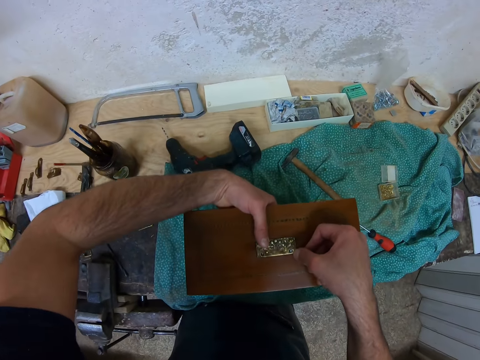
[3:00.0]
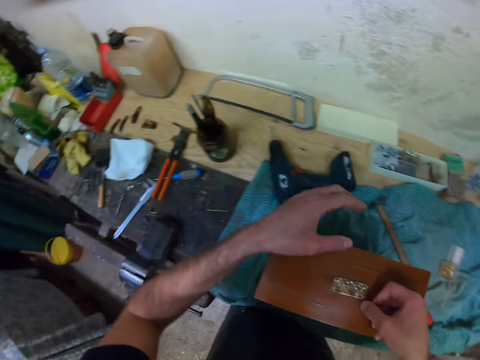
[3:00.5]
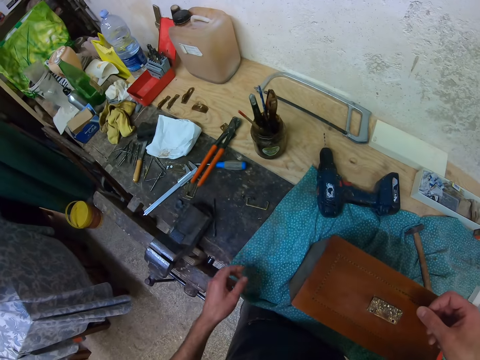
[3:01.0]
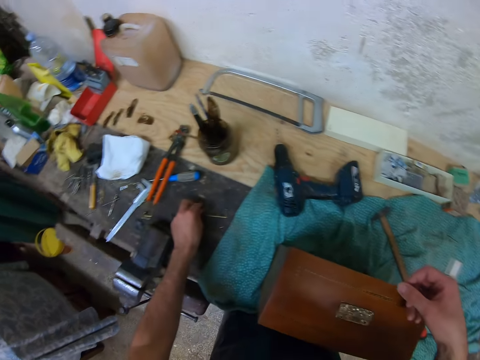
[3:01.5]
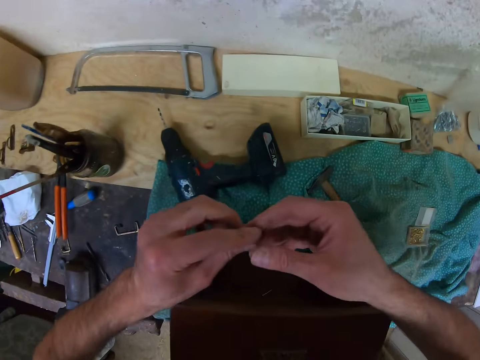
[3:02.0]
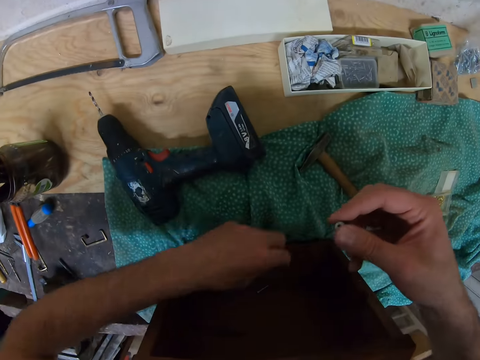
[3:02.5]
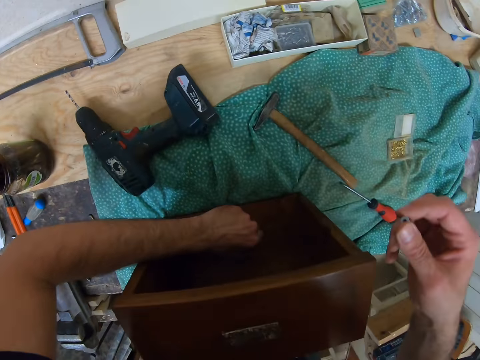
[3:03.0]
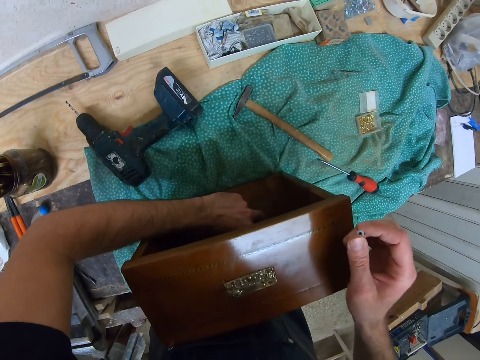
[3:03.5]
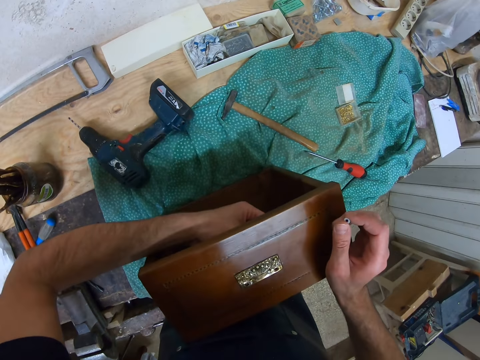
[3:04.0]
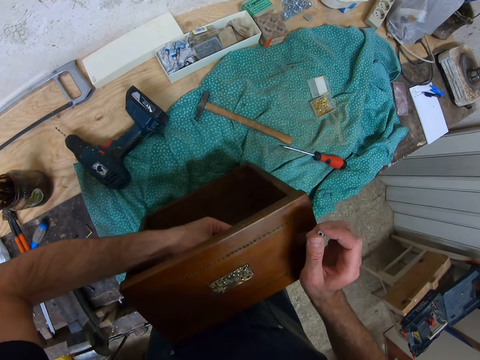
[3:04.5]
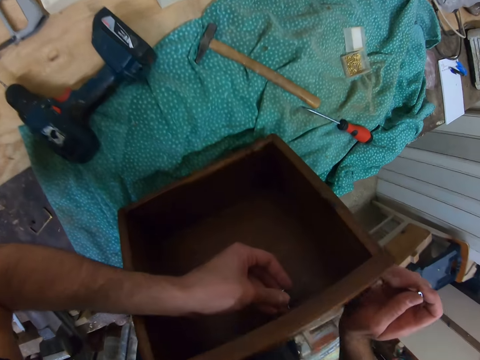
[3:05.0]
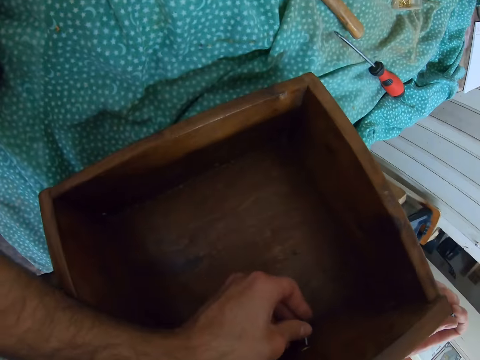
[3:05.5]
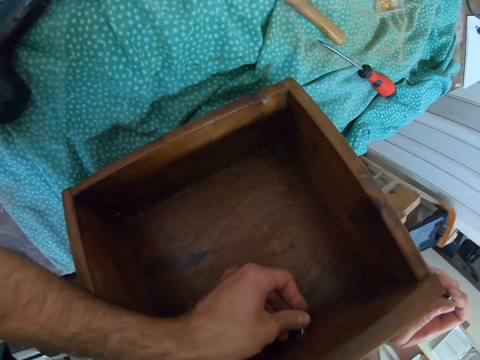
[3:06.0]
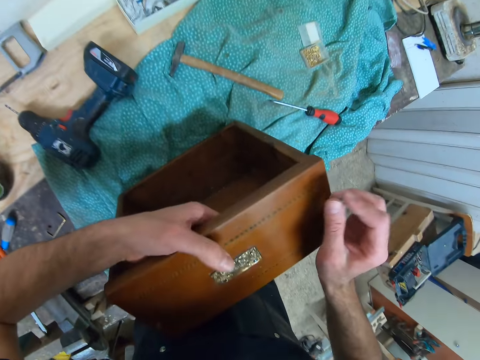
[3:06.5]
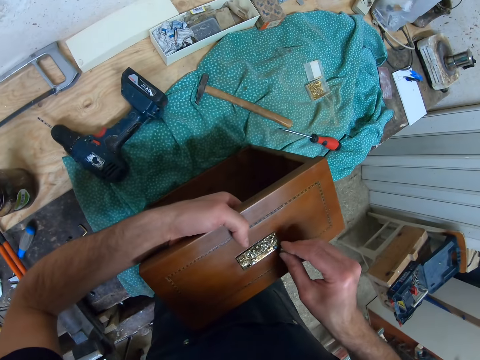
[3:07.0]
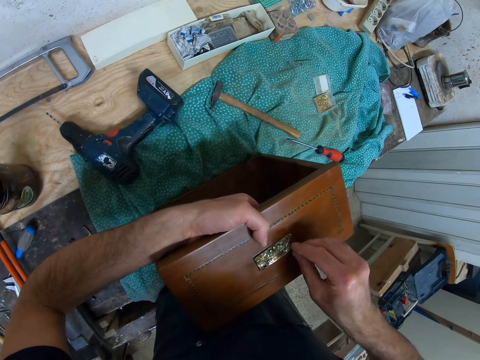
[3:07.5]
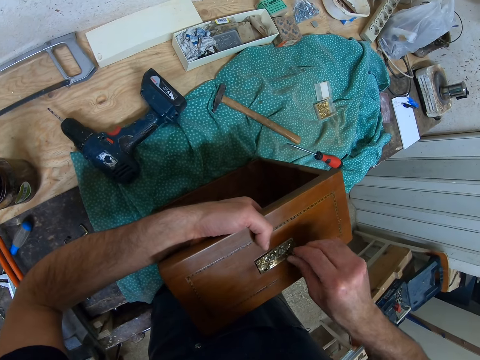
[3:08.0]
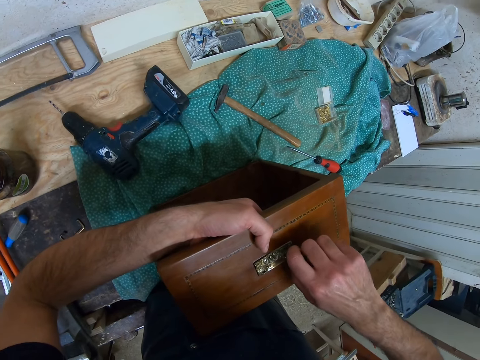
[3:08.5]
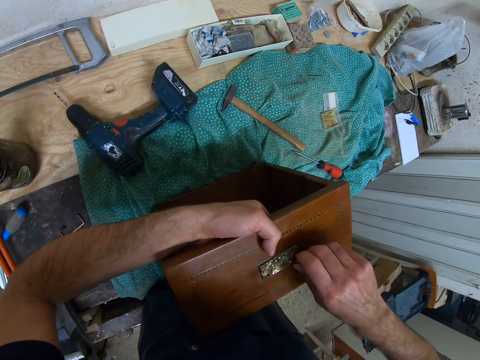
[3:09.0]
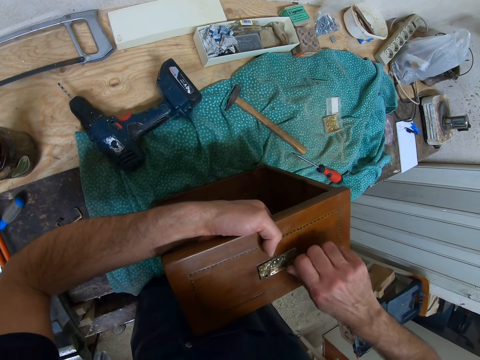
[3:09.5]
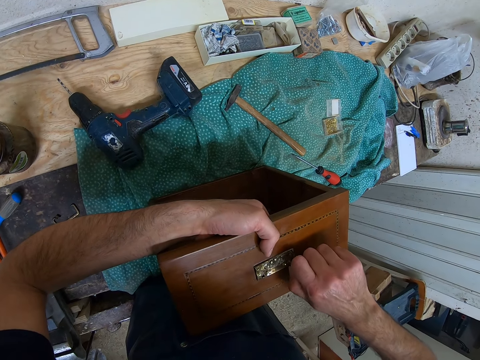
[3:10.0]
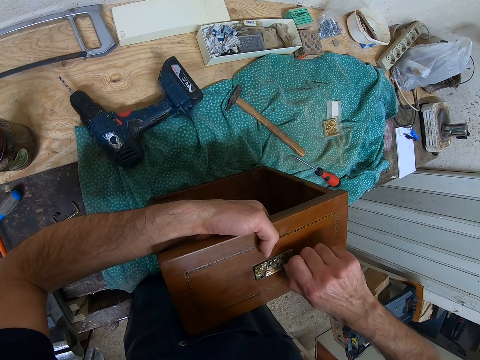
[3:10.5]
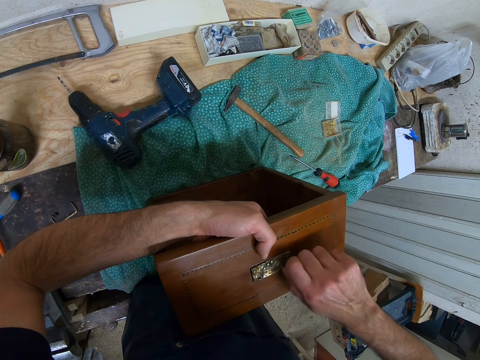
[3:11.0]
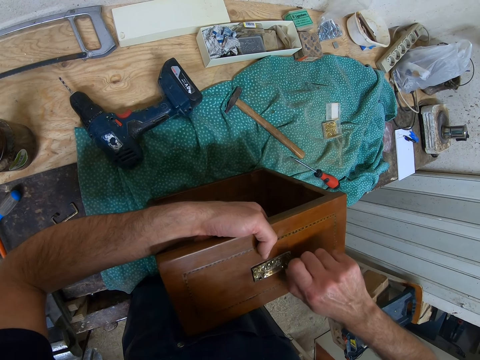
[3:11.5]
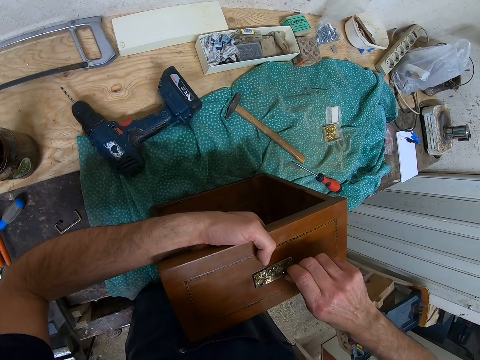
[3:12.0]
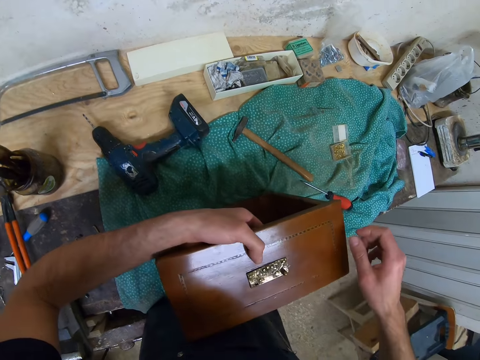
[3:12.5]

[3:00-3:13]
The camera wearer picks the nut or screw closer from the table. He picks the screw from the woodwork. He inserts the screw in the hole. He attaches the nut to the screw. He fixes the screw closer. He tightens the screw with his hand.

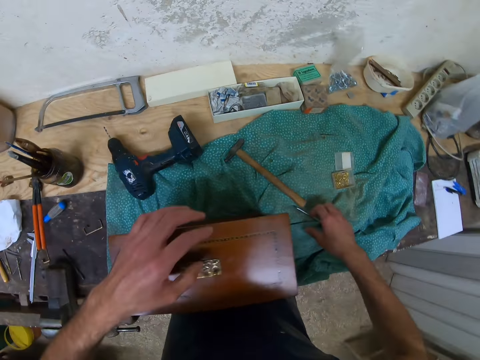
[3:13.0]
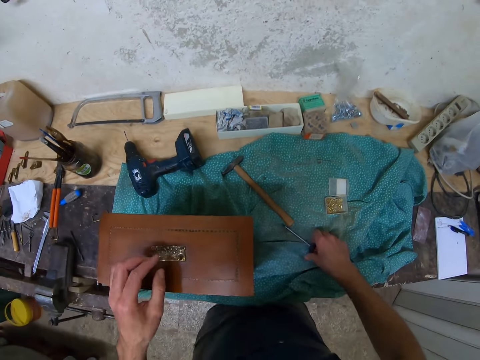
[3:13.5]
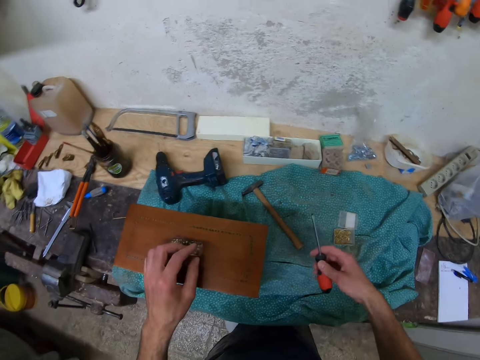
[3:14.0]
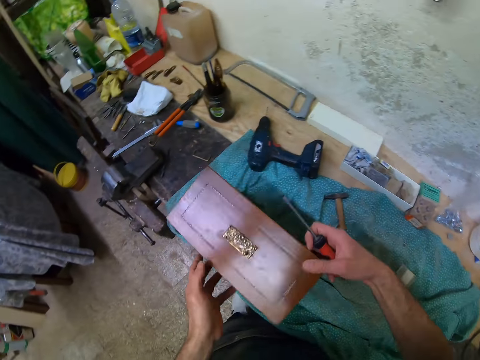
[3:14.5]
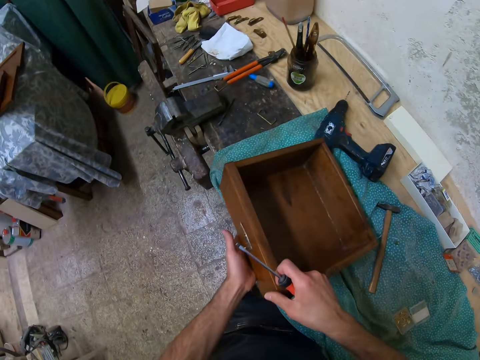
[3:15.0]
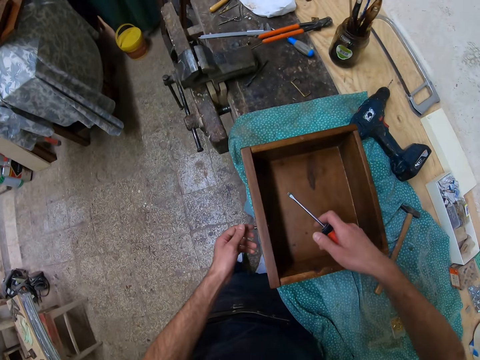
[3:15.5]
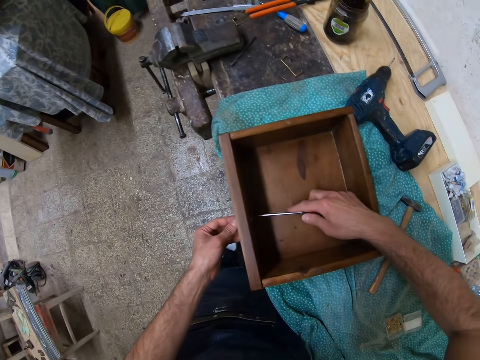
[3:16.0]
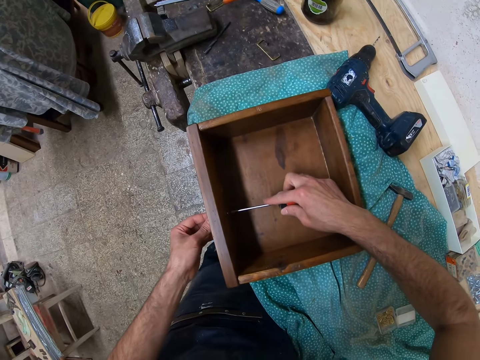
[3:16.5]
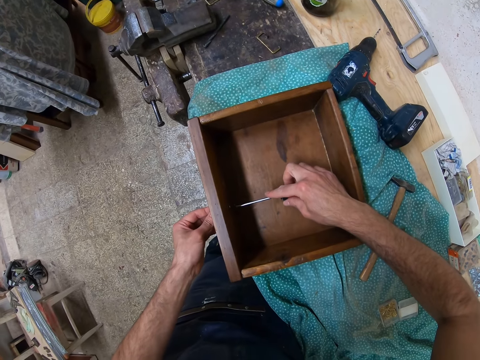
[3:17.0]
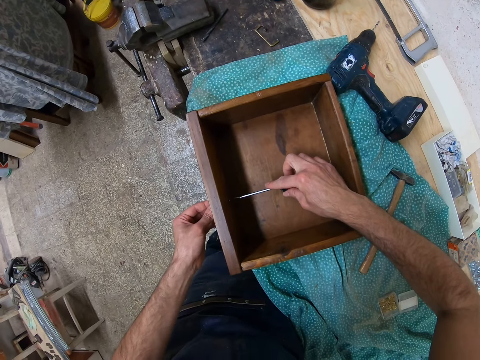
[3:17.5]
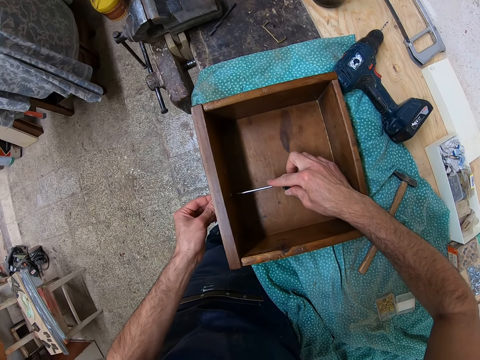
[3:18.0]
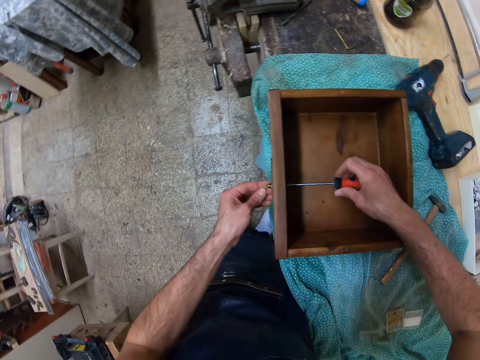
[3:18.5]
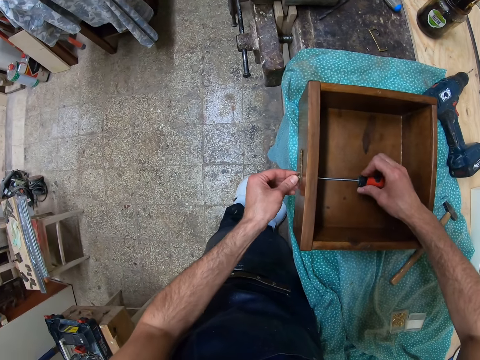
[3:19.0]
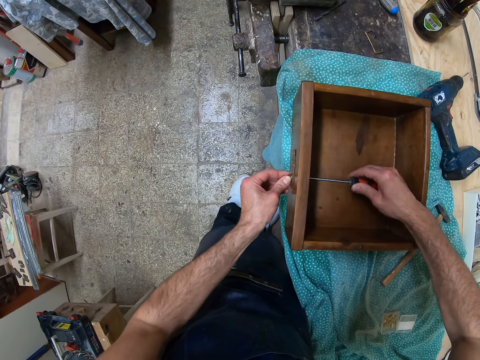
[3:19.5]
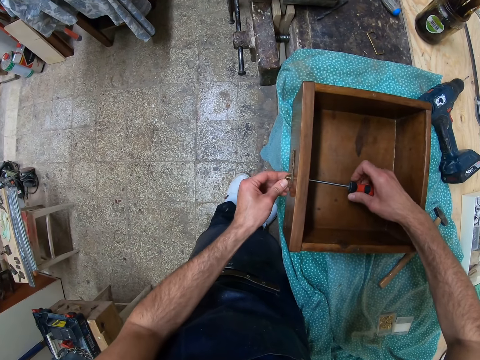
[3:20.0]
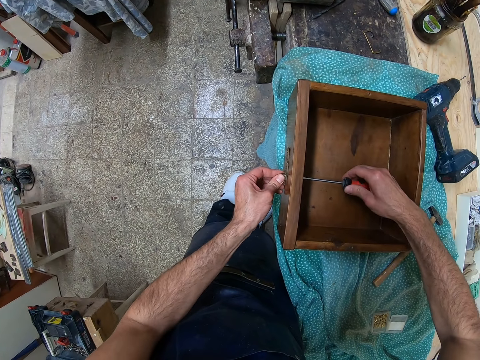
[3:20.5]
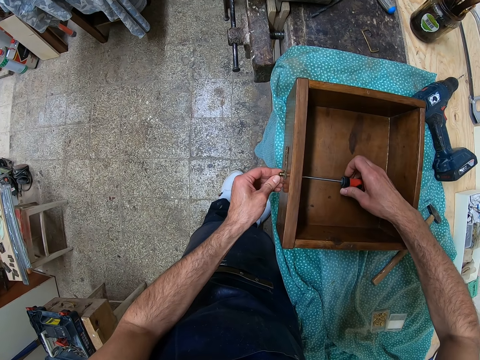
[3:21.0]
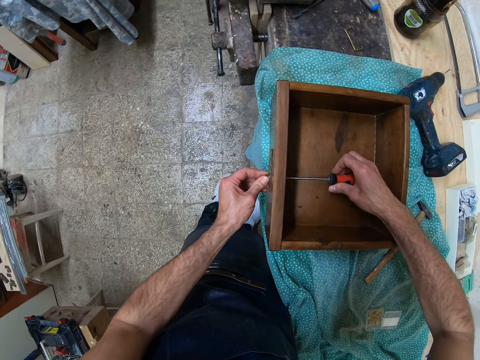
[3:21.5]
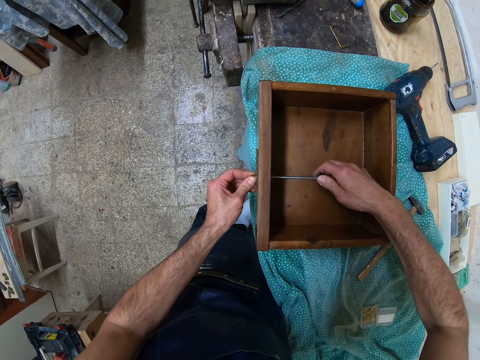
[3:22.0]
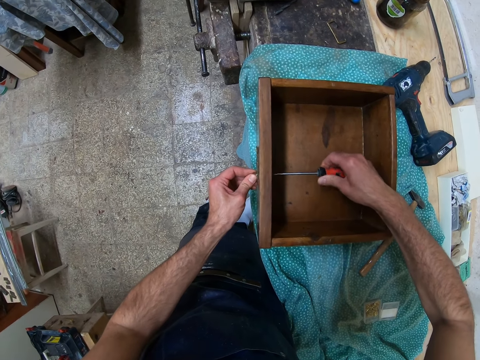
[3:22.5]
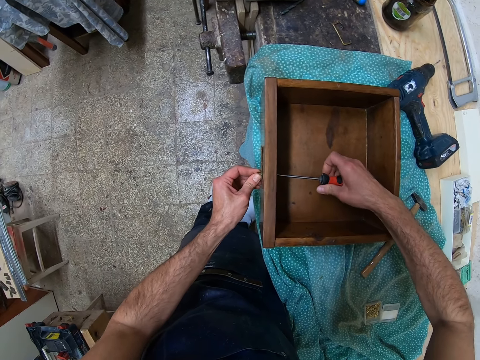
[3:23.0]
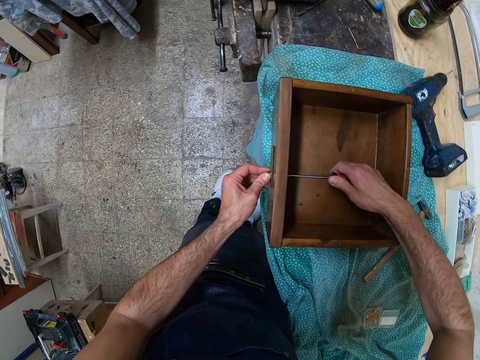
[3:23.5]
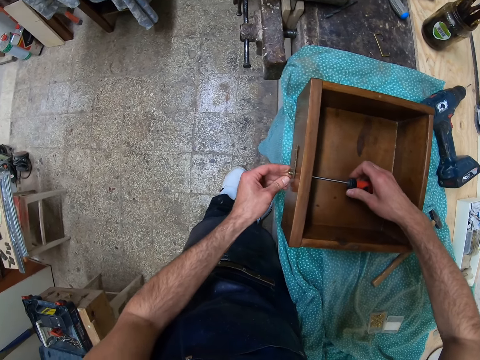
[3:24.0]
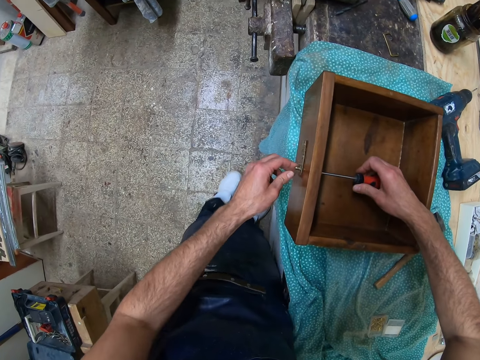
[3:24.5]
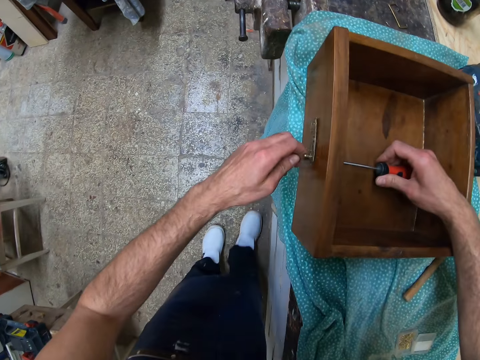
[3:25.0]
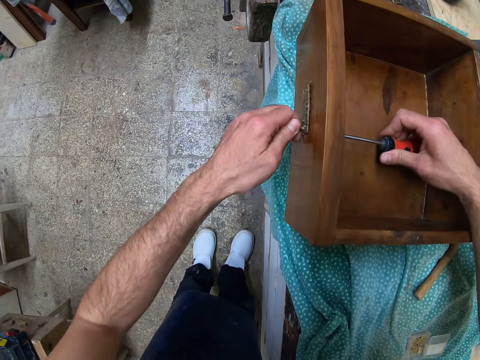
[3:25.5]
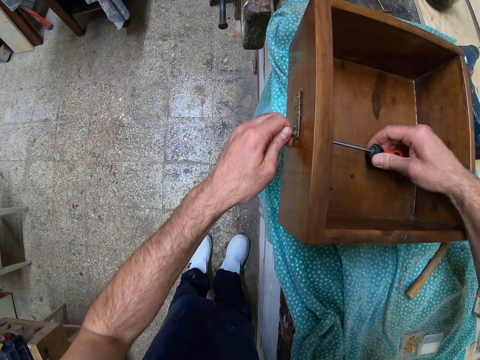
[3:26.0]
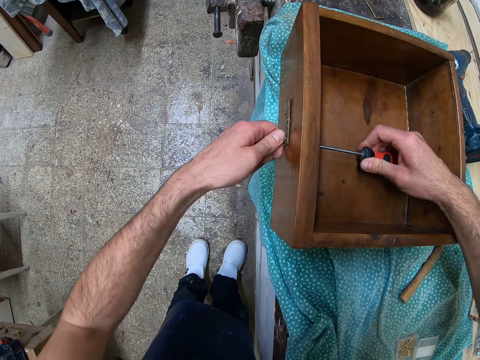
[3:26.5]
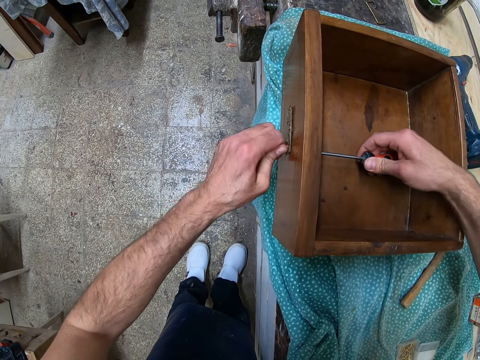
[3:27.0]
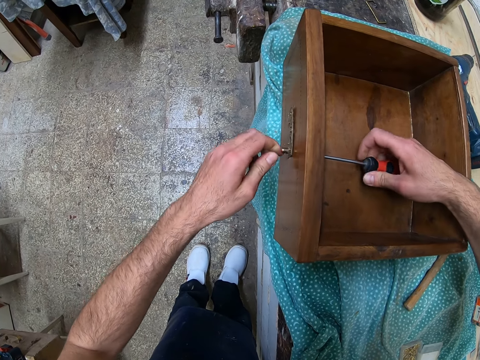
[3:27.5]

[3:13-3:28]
The camera wearer picks a screwdriver on the table with his right hand. He turns the woodwork. He puts the box horizontally. He tightens the screw to the nut with the screwdriver. He tightens the screw with the screwdriver. He tightens the screw with his hand.
